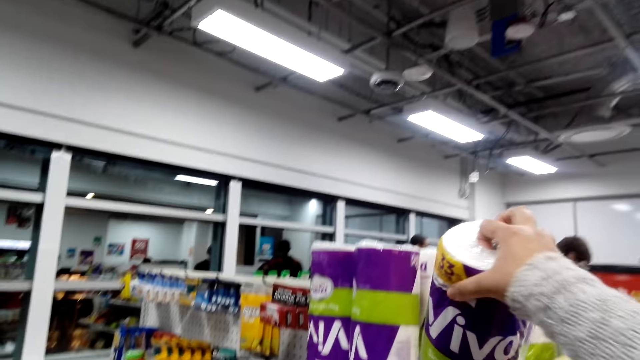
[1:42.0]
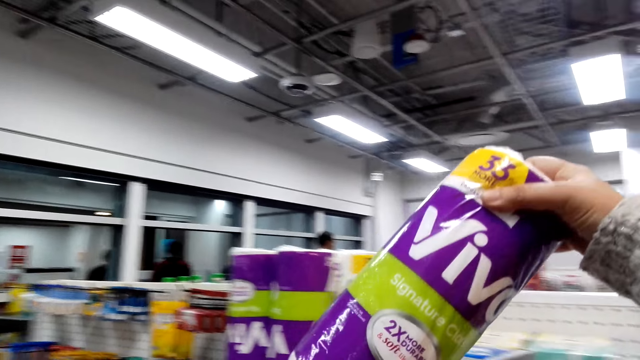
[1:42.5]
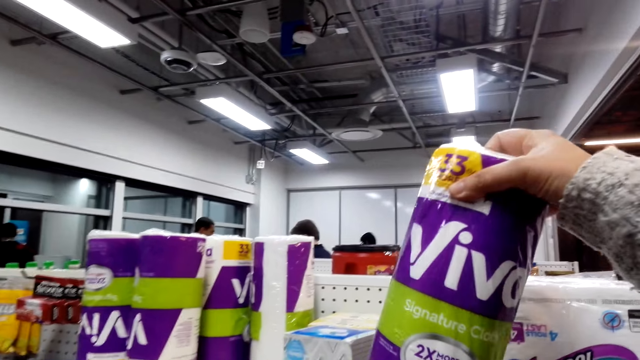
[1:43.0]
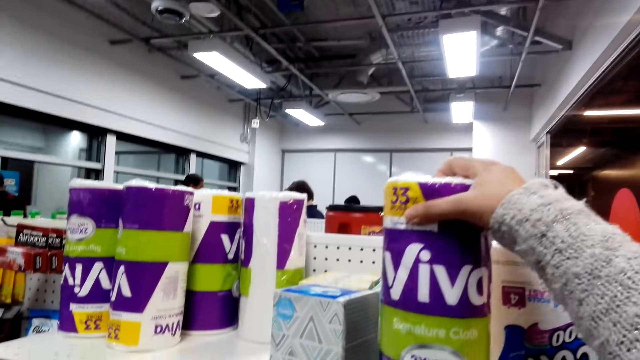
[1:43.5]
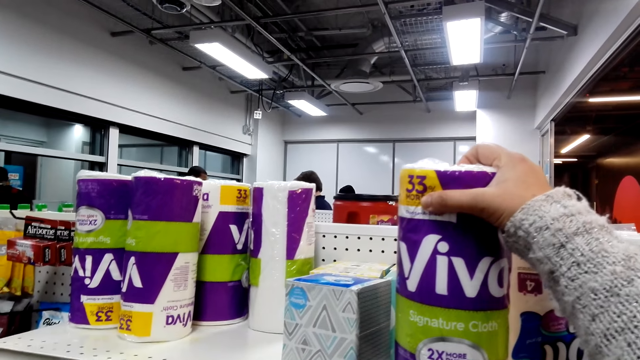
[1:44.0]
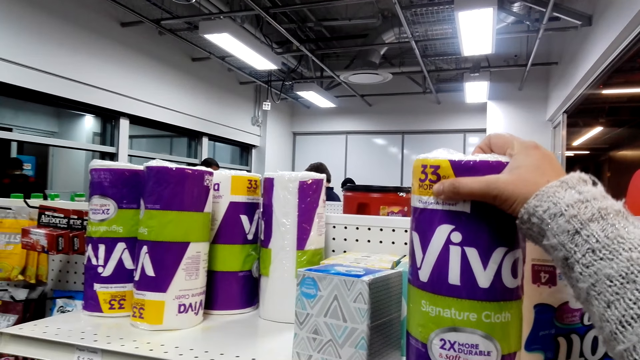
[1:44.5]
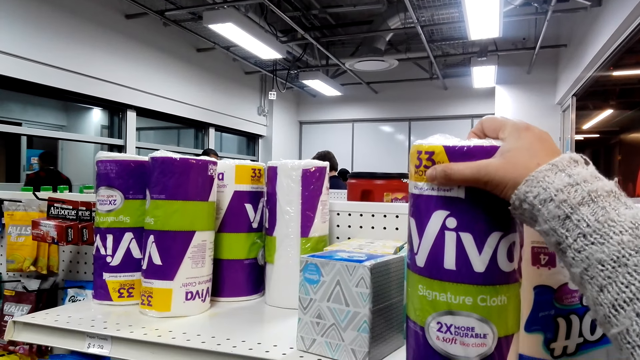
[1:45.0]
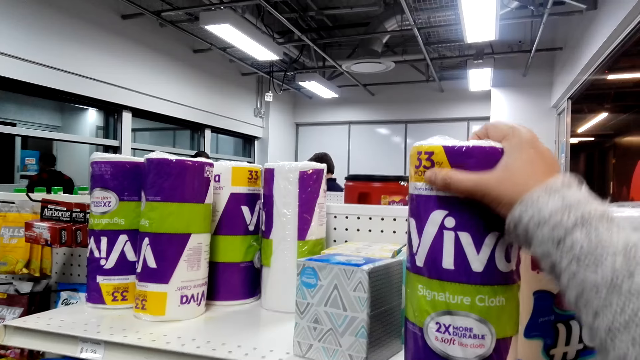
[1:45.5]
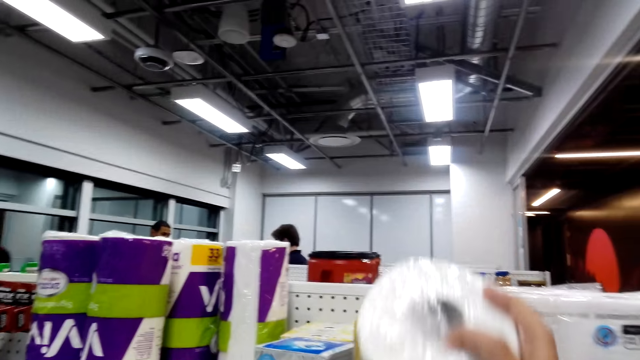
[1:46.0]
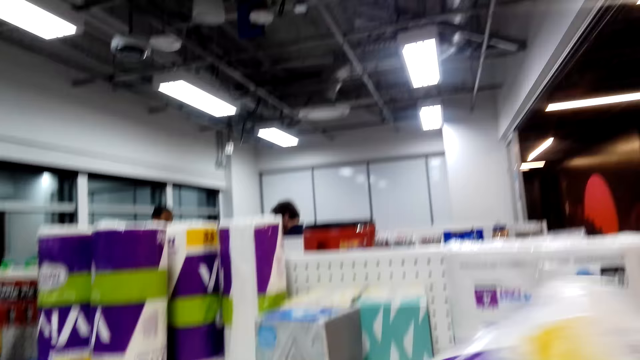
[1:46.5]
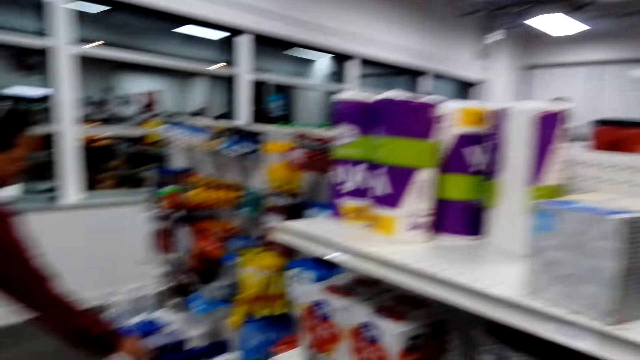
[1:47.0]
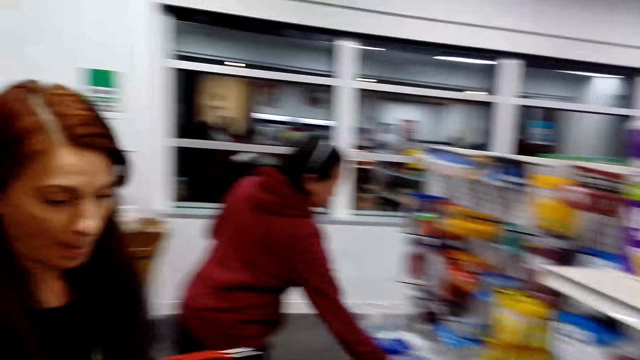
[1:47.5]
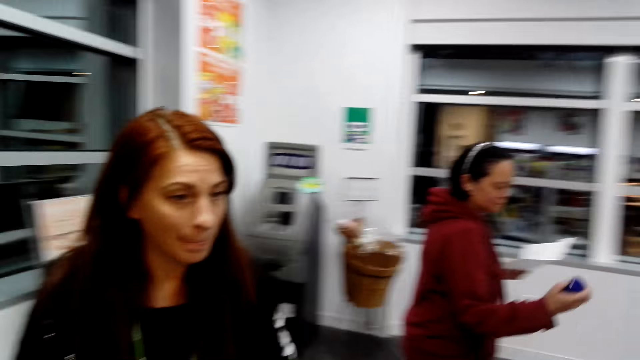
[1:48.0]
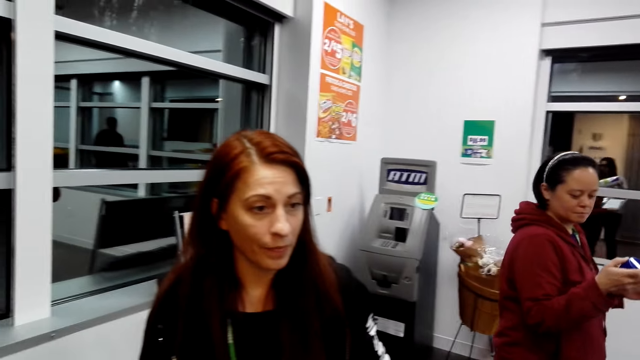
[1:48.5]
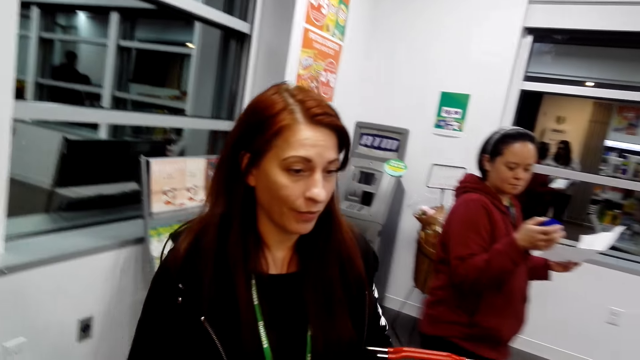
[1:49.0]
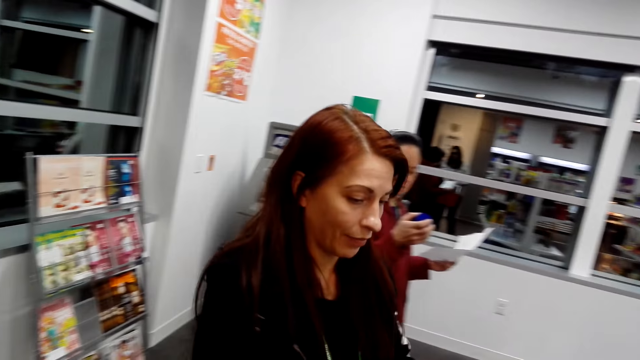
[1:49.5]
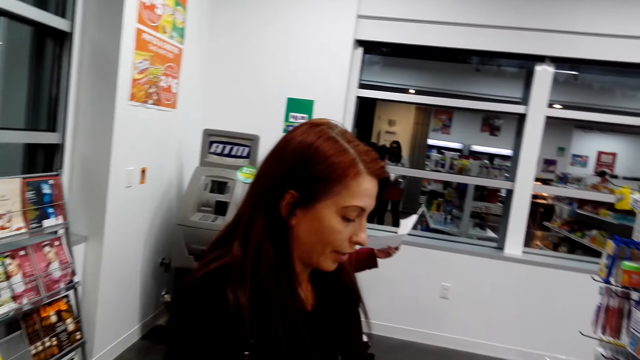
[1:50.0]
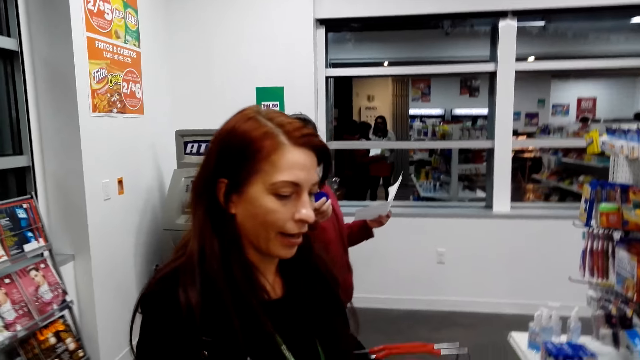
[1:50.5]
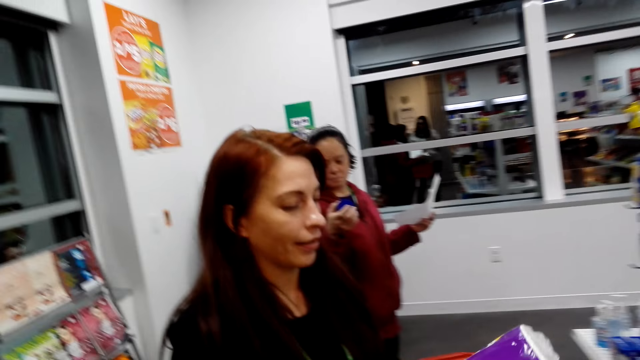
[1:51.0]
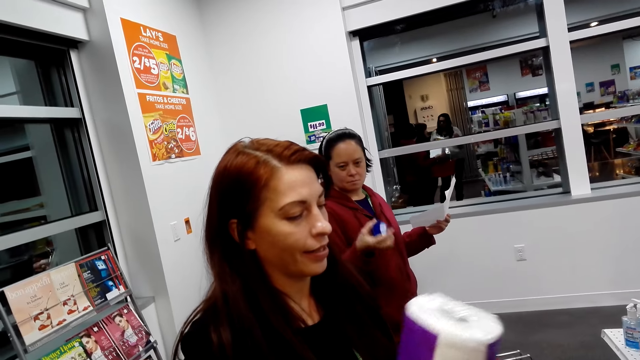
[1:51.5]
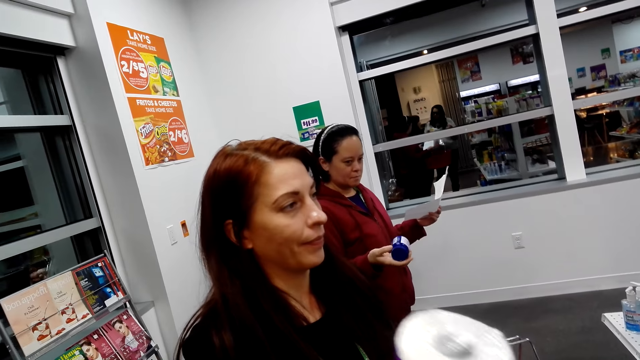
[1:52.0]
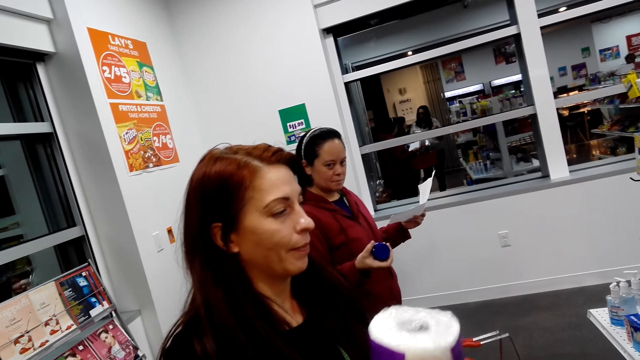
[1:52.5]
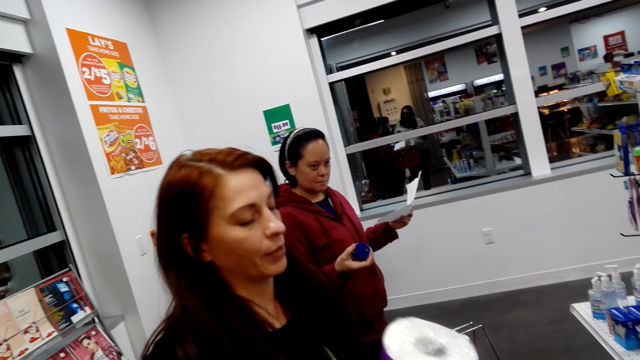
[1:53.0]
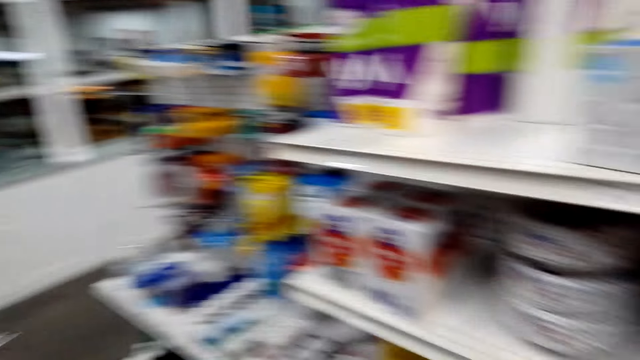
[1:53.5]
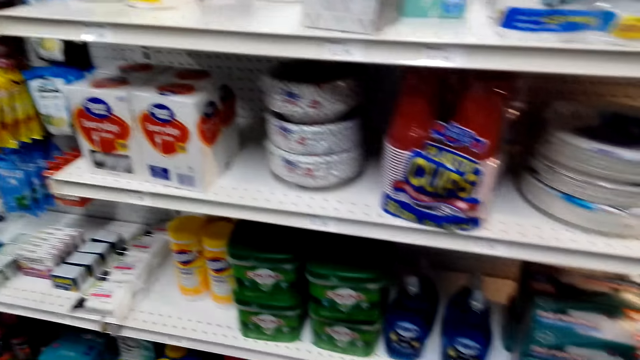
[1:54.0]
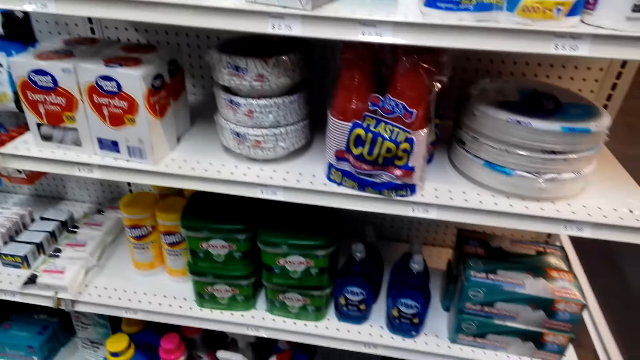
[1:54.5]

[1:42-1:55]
The camera wearer looks at the tissue. They take the tissue. They put the tissue on the shelf. They look at the tissue. They pick up the tissue. A lady picks up the packet. Another lady steps forward. The other lady looks at the tissue. The camera wearer talks to someone. They look around.

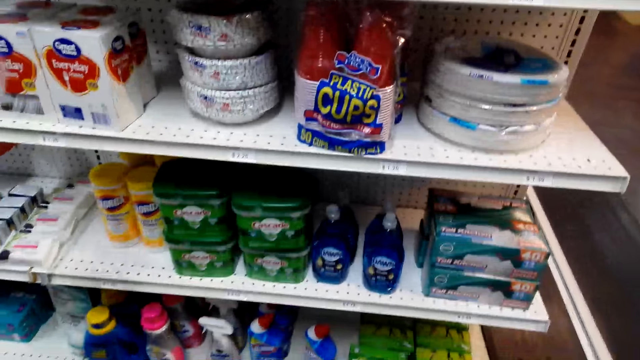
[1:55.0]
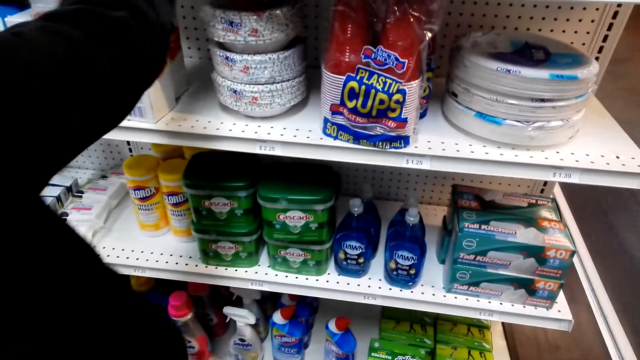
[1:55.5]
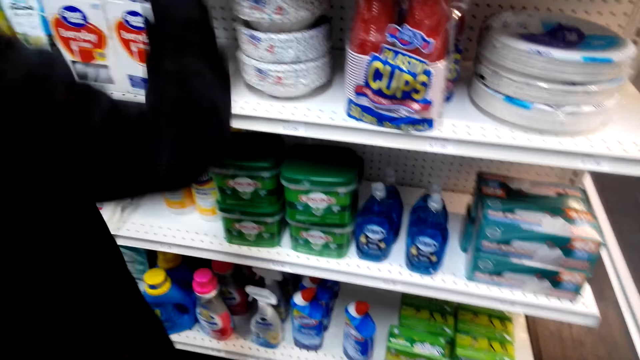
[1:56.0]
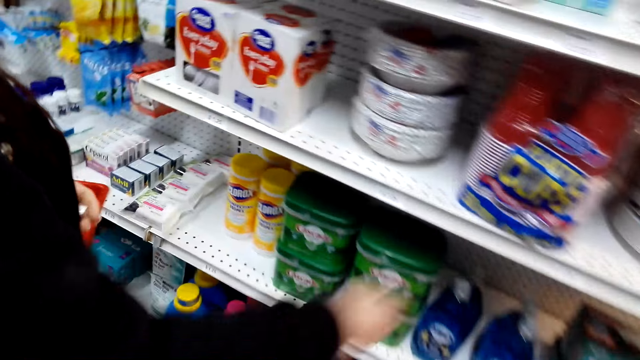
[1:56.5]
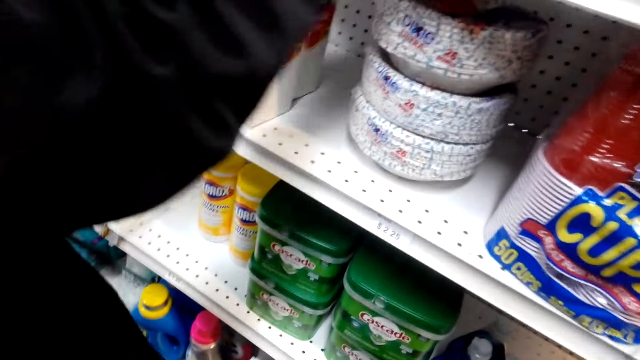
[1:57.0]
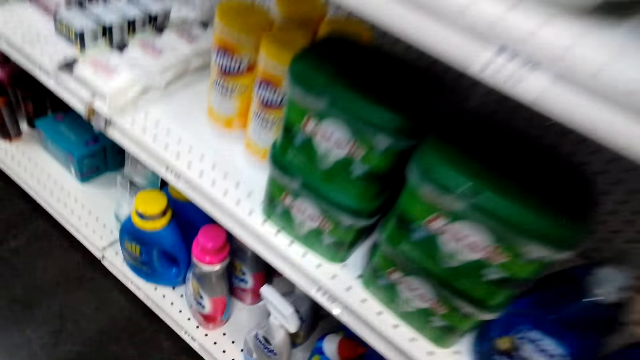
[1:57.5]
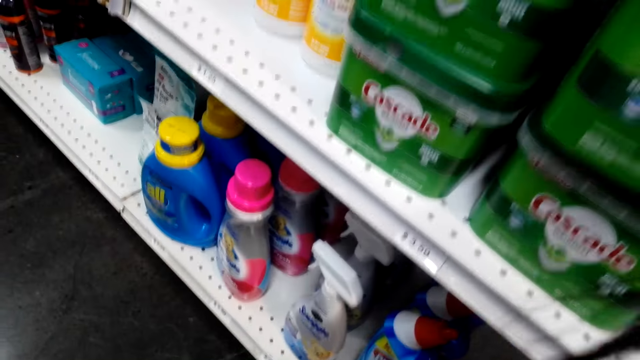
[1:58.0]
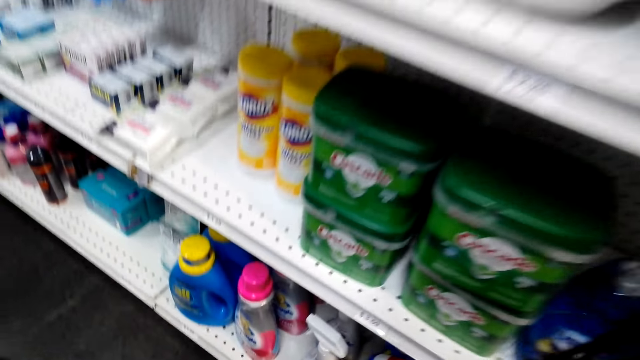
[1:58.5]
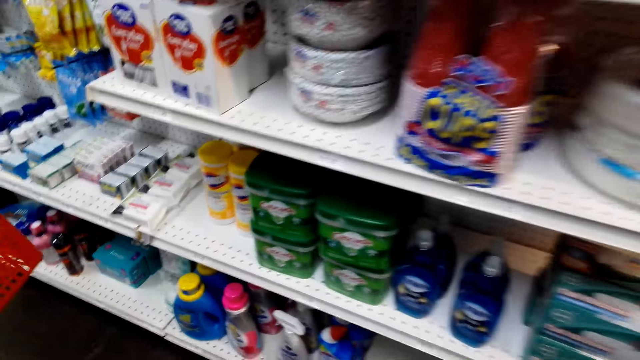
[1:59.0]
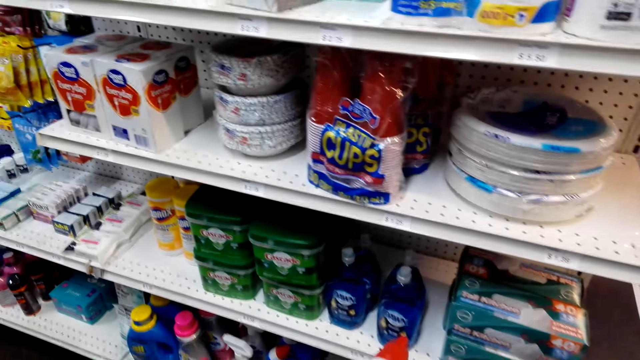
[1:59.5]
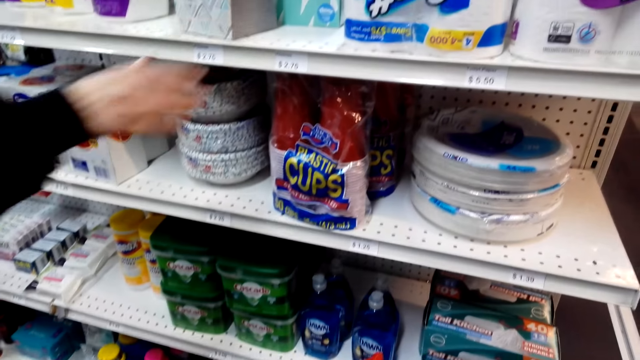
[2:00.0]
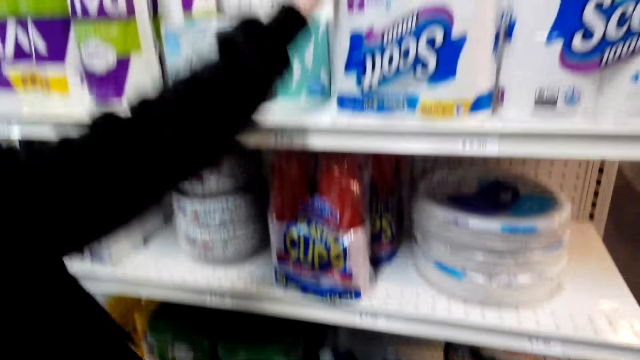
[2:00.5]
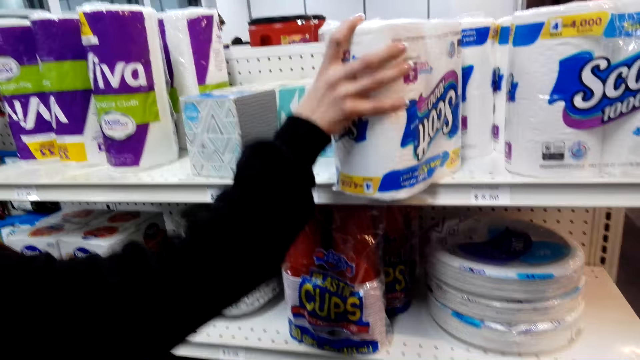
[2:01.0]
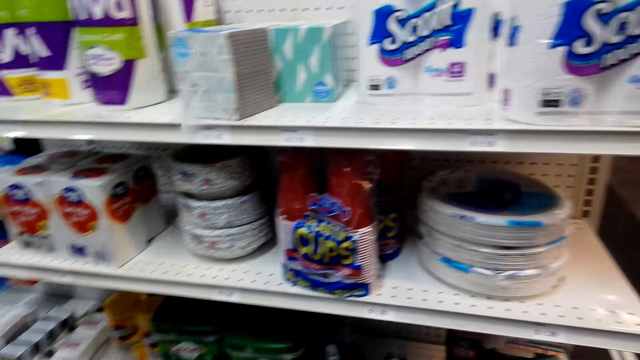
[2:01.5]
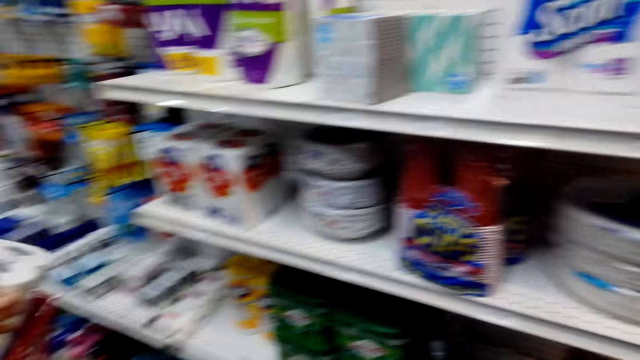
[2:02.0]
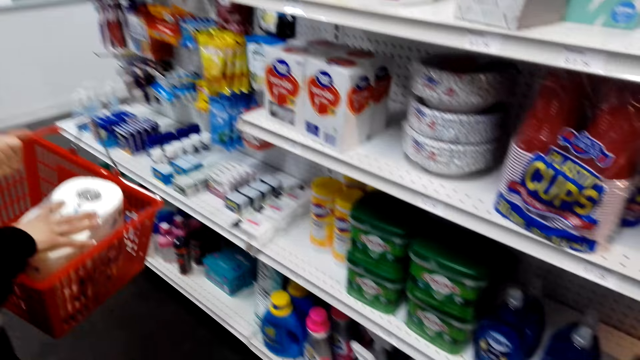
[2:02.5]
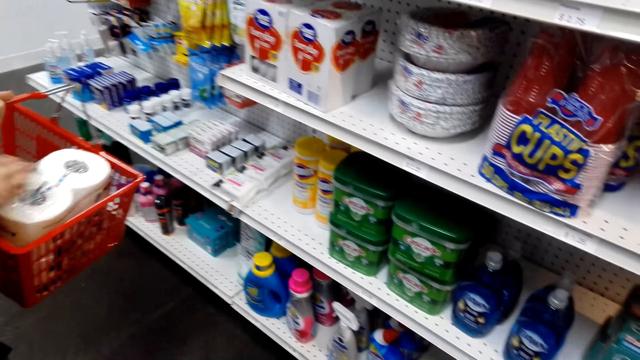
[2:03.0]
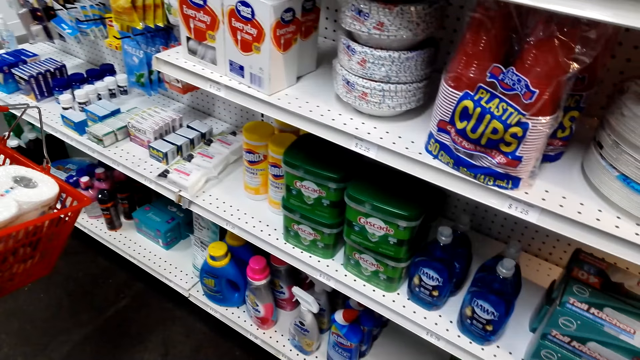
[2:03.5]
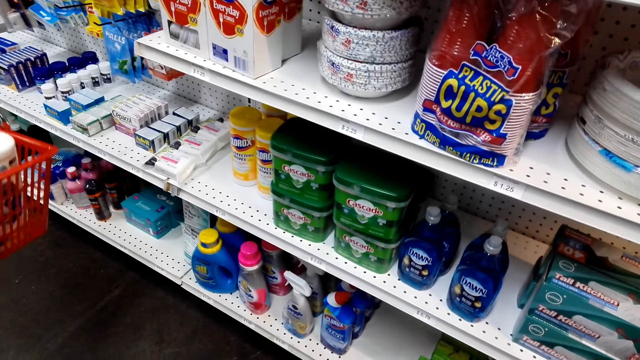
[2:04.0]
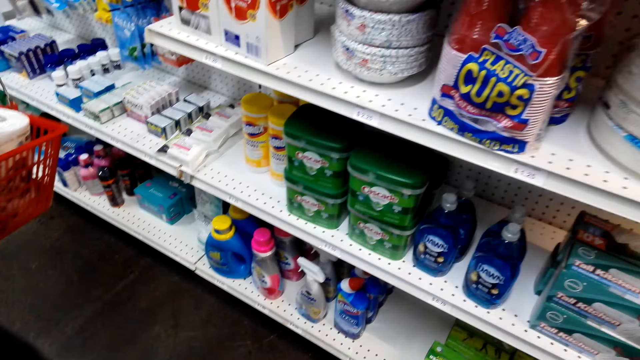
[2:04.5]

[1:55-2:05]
A lady moves the hand. The camera wearer looks around. The lady picks up the tissue. The camera wearer looks around. The lady puts the tissue in the trolley. The camera wearer looks at the shelf.
